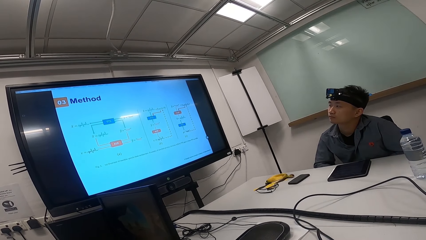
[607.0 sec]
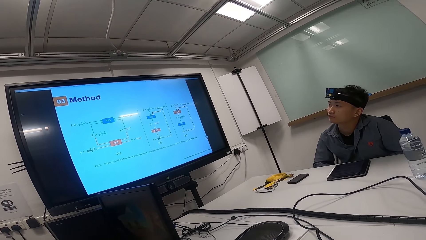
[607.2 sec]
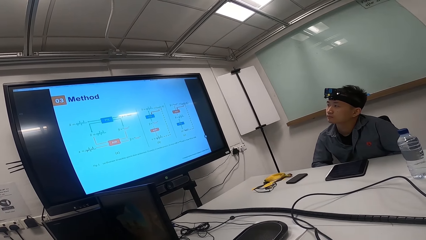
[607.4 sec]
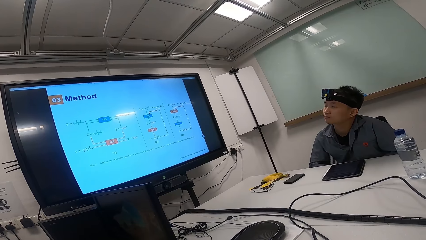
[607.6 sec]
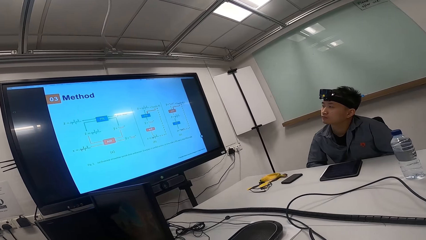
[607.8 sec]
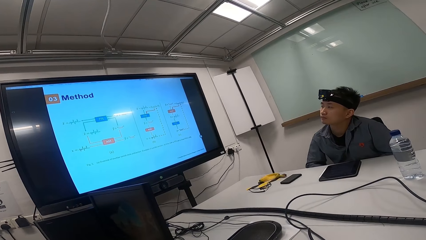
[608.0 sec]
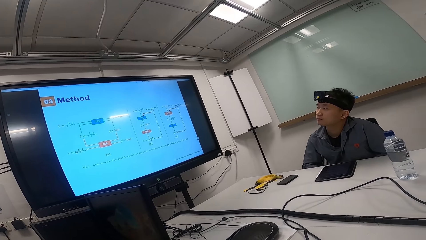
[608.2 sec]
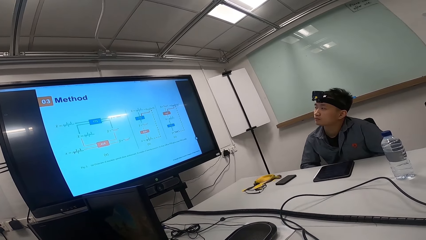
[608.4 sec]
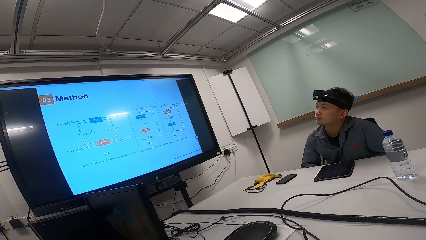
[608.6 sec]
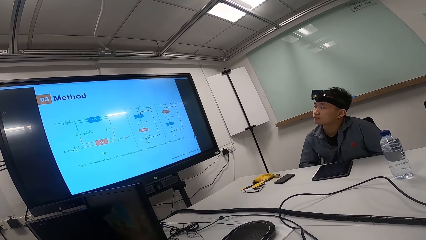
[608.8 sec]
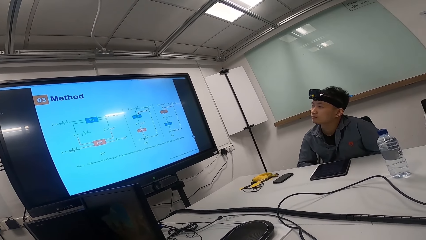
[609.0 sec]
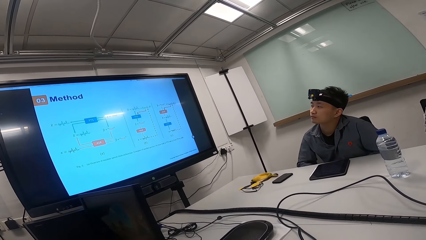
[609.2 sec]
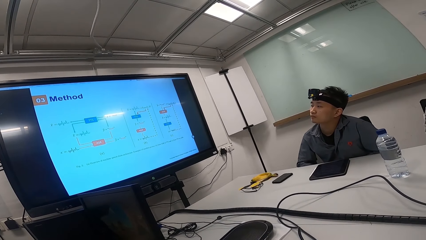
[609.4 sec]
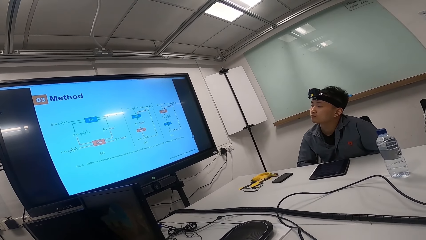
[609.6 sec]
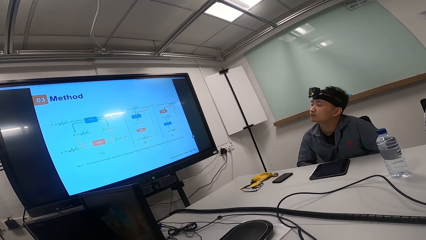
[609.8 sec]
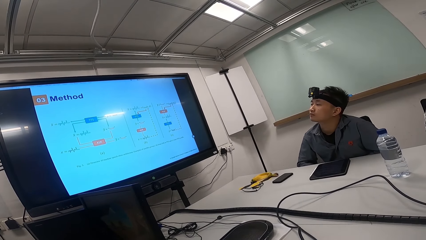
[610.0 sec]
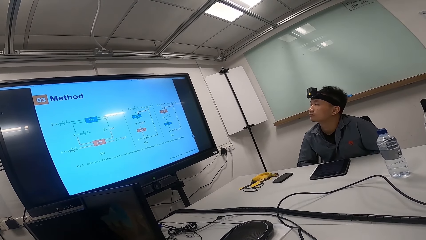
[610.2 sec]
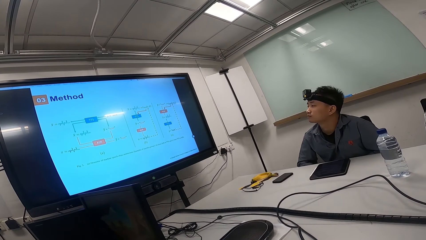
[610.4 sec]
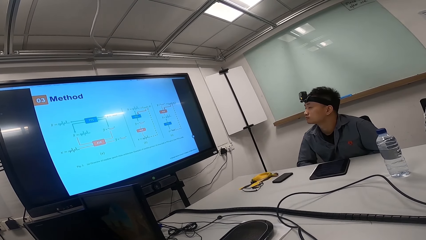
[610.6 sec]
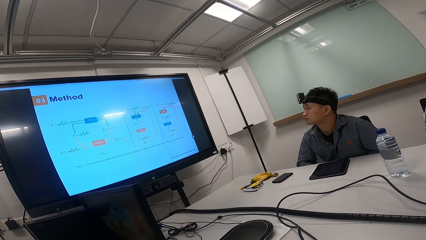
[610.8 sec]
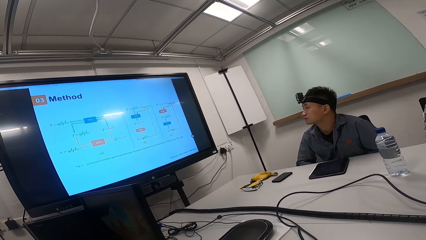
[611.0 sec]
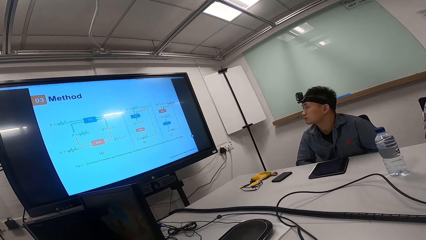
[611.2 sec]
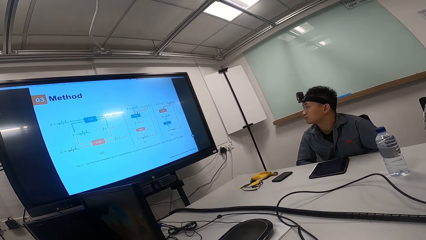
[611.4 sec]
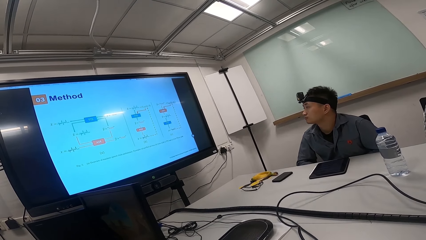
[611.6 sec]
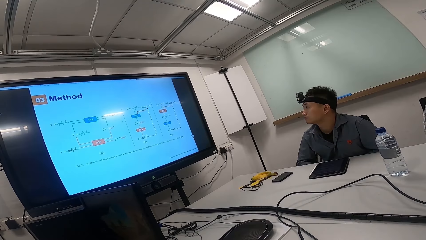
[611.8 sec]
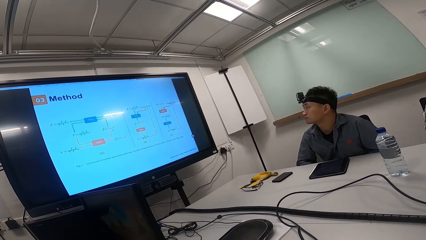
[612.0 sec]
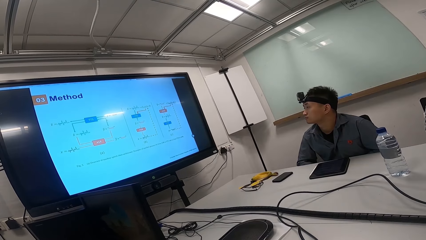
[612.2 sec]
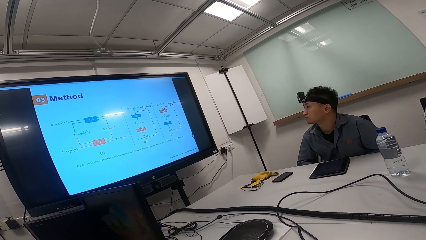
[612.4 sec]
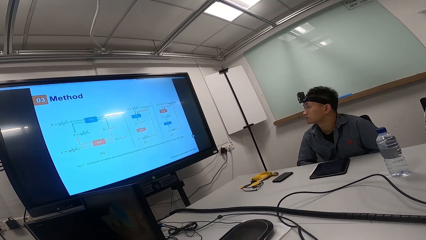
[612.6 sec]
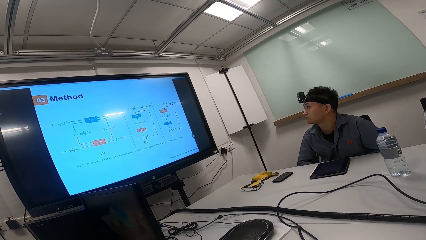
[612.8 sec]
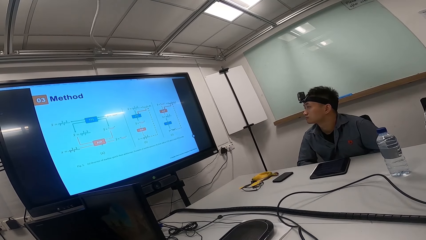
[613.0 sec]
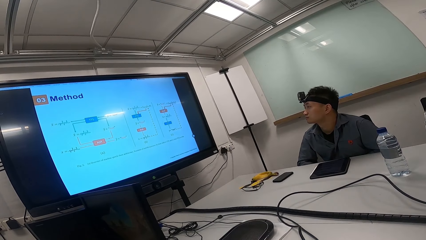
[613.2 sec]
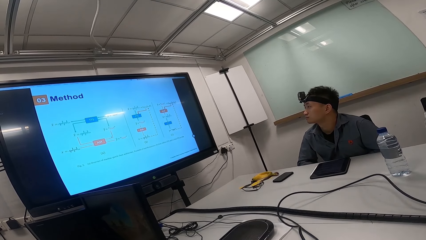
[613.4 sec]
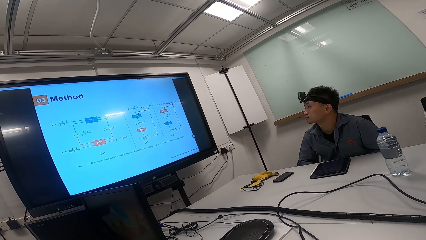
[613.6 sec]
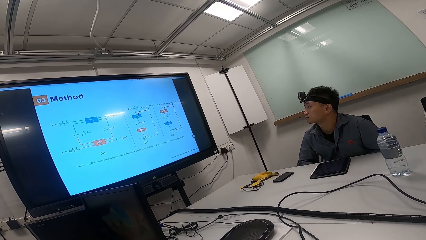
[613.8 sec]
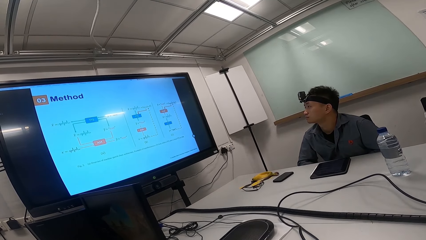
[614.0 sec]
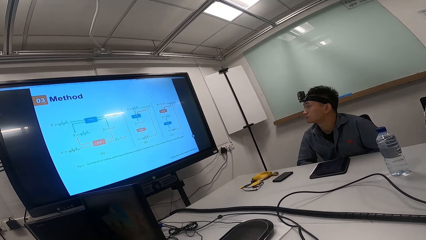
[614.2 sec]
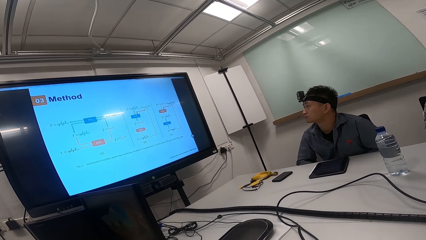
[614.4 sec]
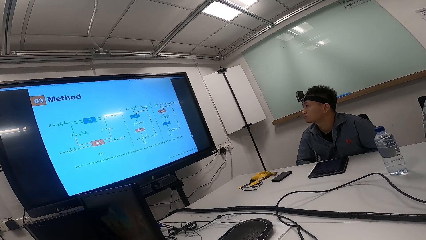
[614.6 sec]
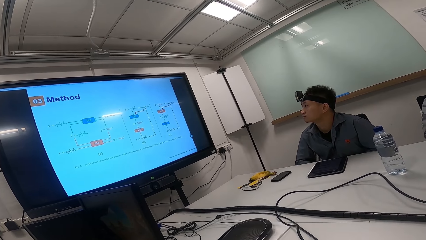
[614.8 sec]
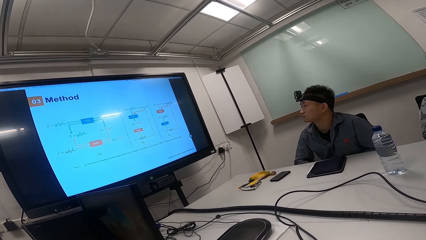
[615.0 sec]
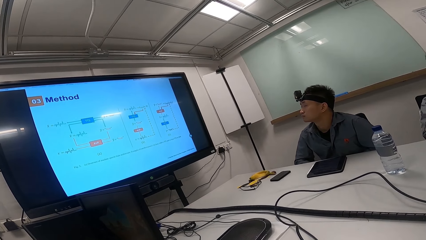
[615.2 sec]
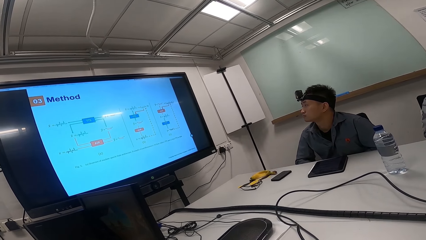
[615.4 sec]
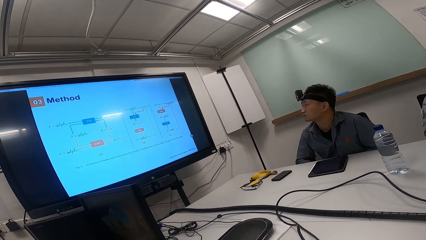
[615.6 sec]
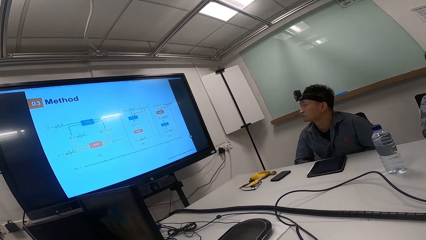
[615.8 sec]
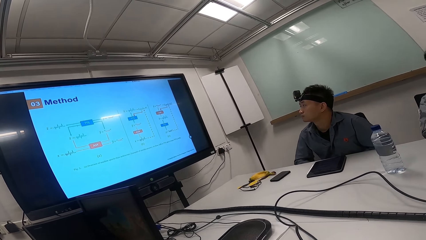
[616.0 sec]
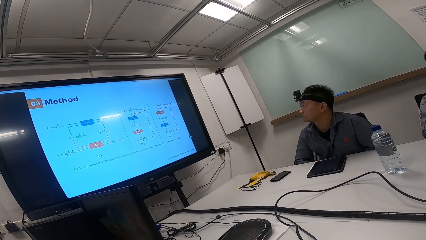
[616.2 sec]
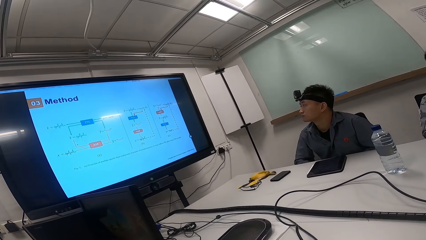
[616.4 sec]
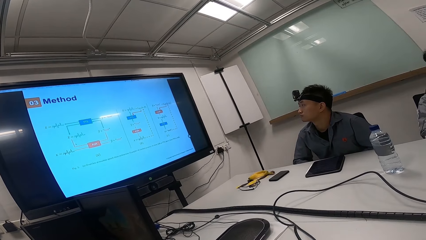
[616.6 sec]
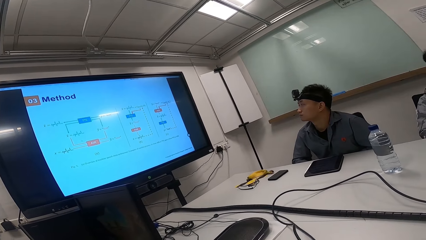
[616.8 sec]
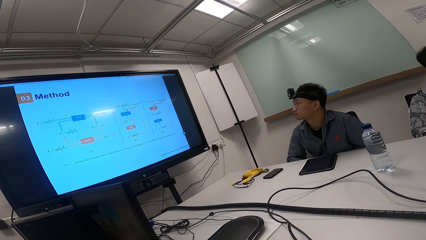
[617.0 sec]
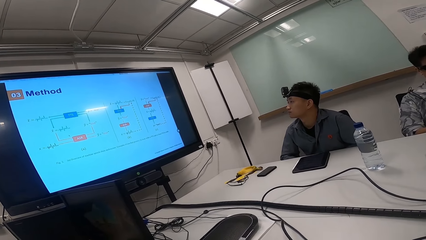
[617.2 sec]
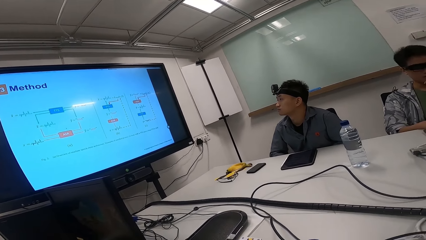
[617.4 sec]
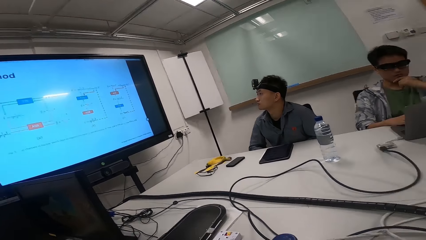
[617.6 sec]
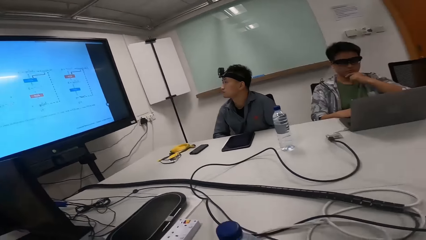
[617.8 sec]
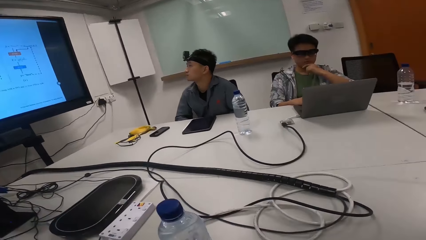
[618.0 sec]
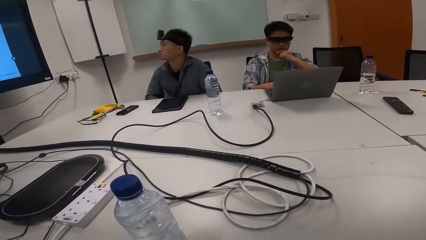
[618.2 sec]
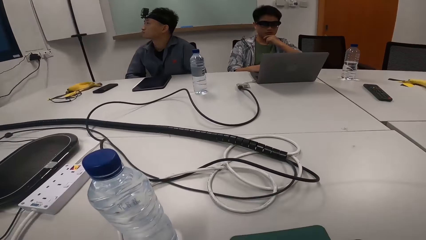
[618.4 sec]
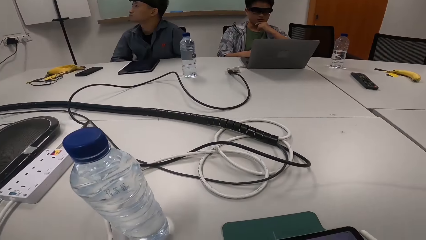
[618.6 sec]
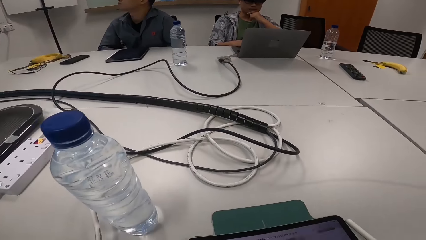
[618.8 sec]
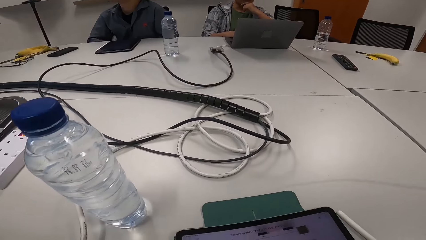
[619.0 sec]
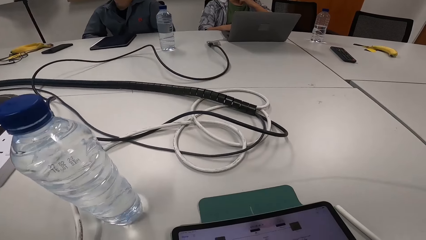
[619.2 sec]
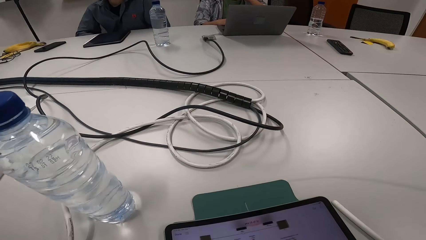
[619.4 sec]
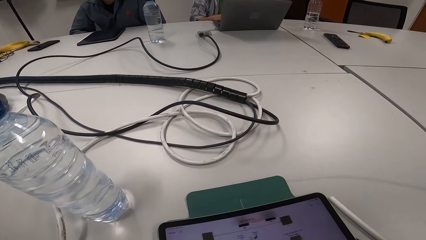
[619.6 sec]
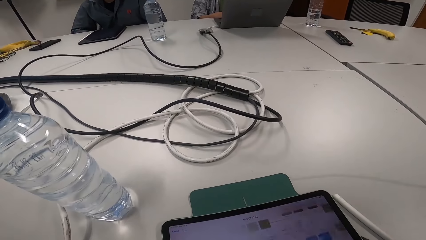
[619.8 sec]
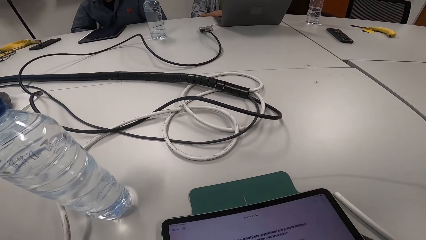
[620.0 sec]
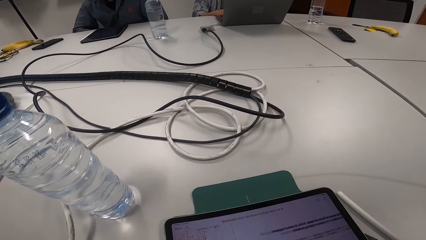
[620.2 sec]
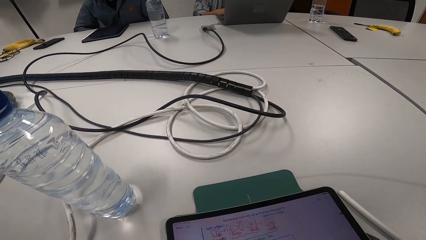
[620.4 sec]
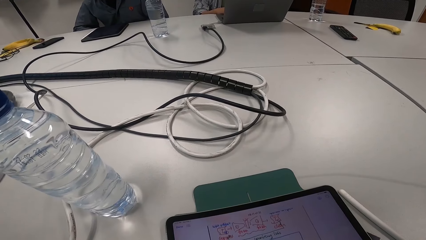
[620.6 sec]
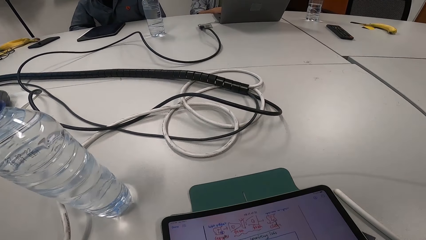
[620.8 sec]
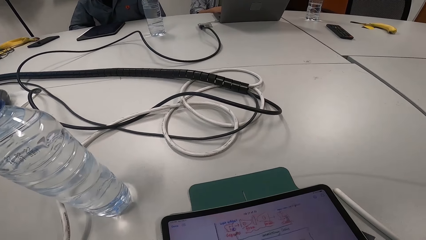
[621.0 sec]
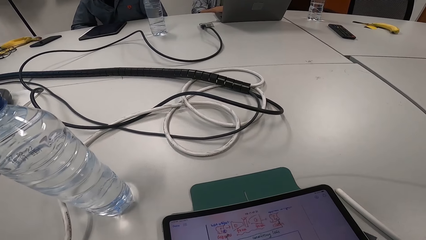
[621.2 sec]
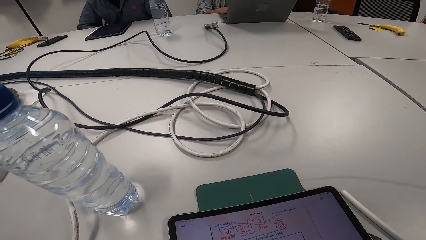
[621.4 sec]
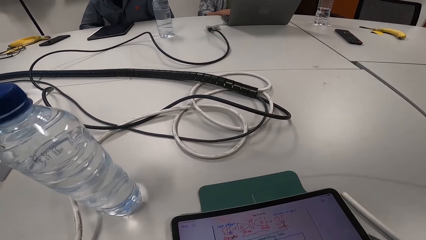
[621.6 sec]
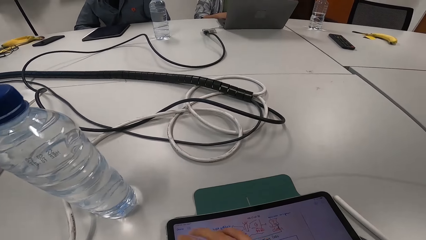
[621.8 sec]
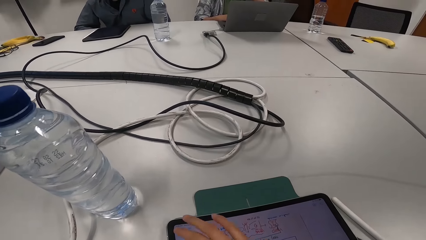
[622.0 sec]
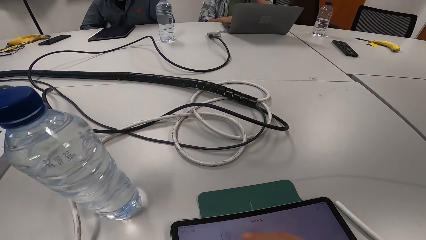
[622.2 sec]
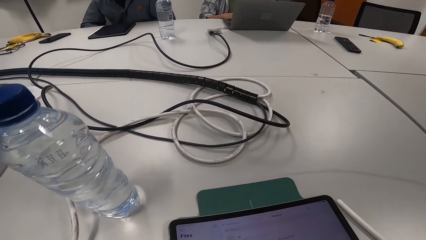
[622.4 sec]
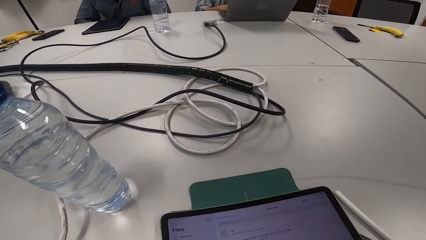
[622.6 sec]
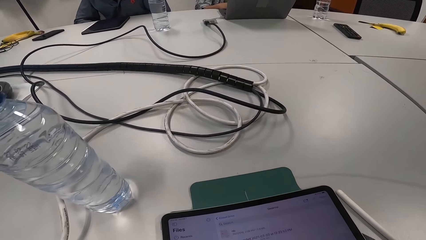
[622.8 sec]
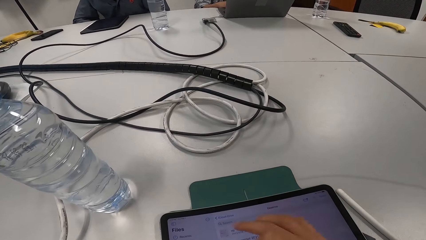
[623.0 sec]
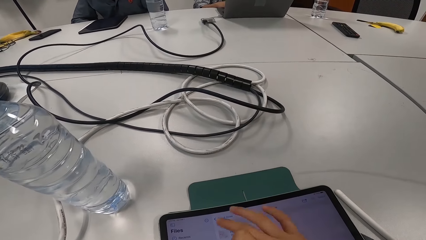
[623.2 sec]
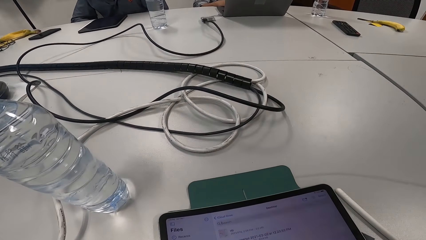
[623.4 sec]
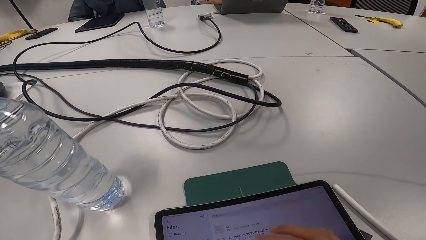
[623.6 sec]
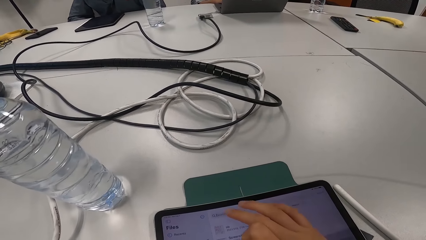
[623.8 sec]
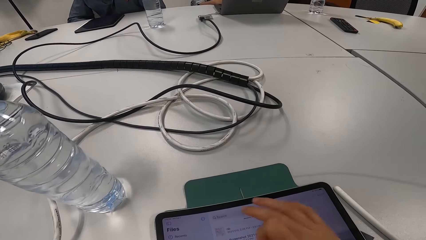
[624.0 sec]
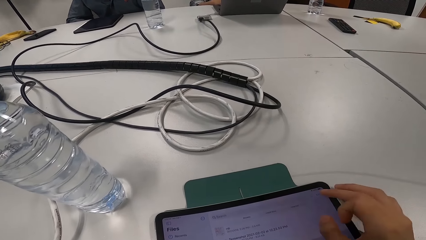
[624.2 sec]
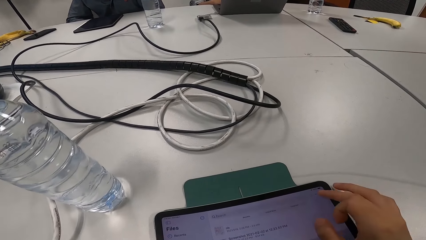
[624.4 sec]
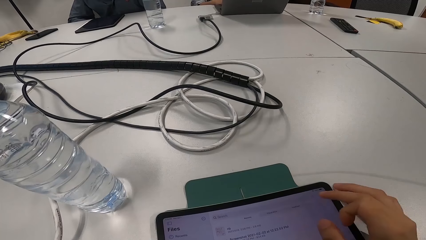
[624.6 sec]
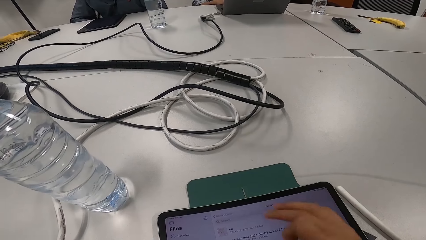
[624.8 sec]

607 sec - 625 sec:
The camera wearer looks away from the screen. A man talks to another man and the camera wearer. The camera wearer looks at the two men. They operate the tablet. The first man talks to the other man, another person and the camera wearer.
